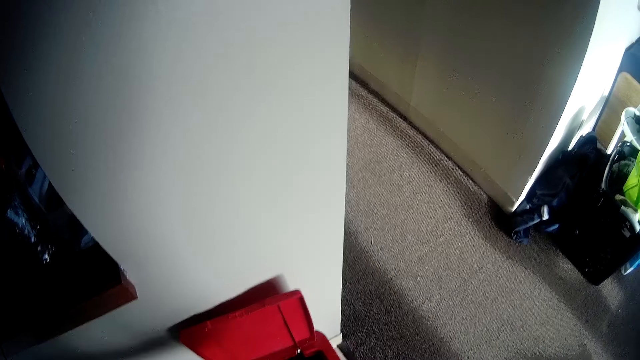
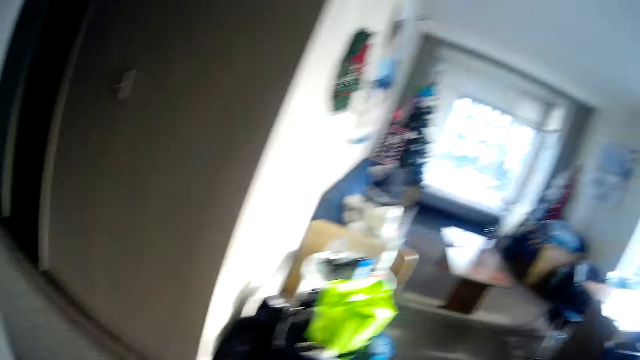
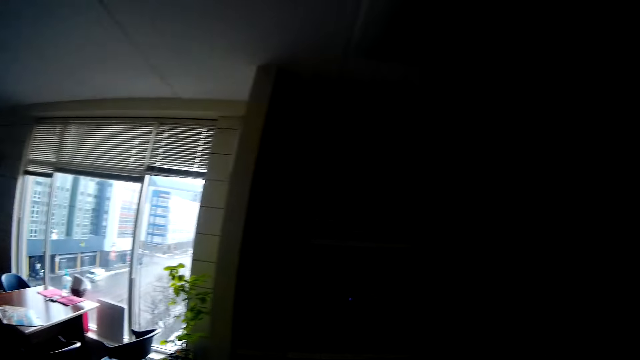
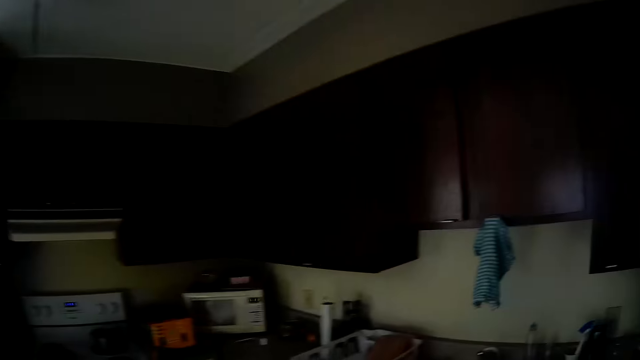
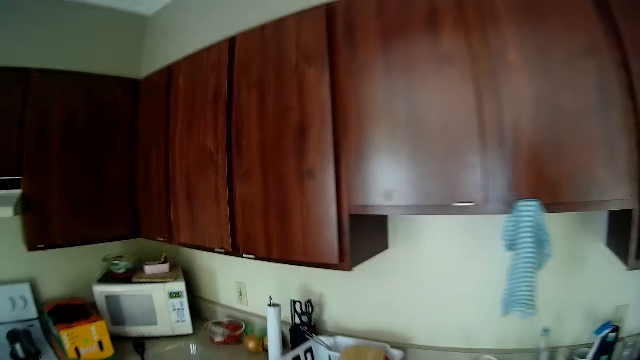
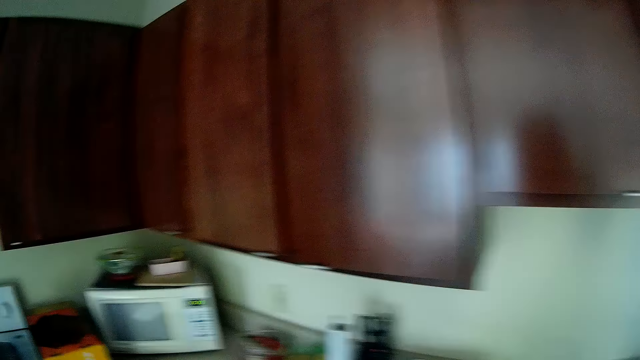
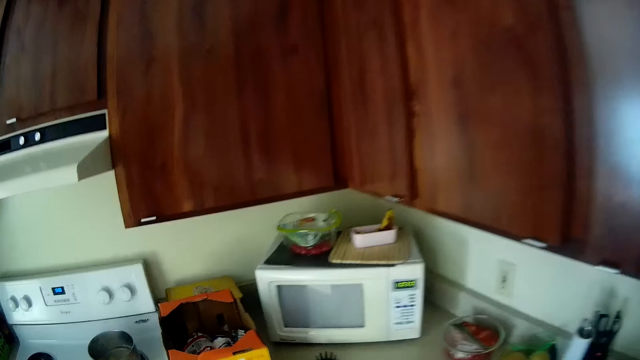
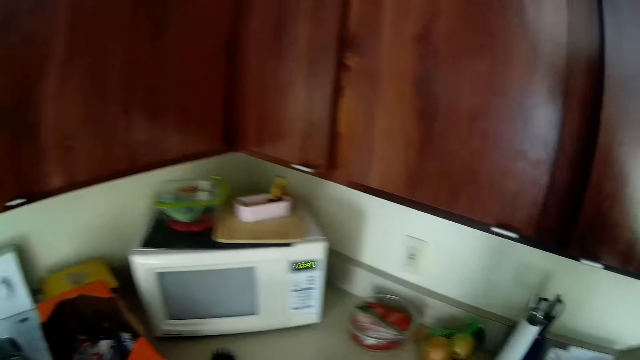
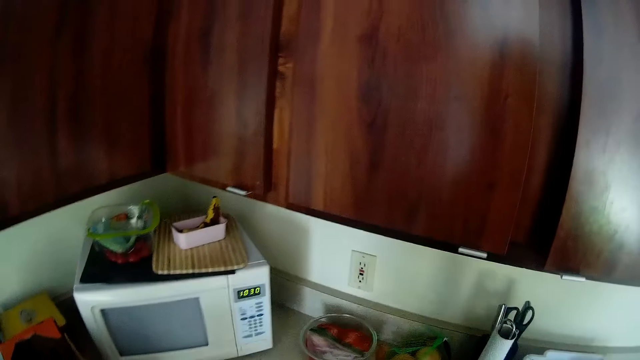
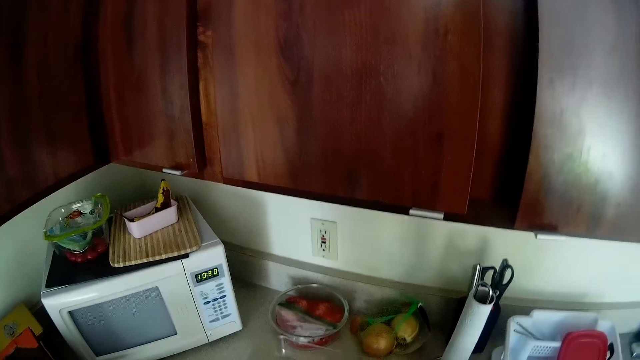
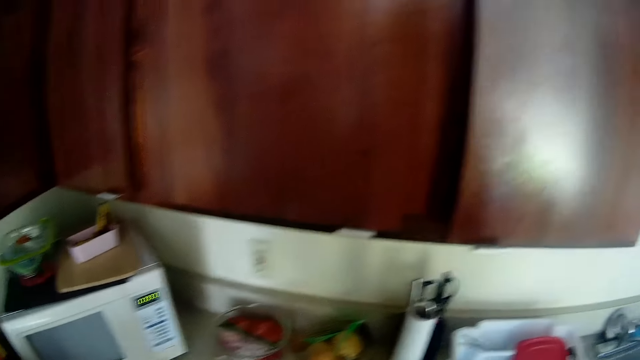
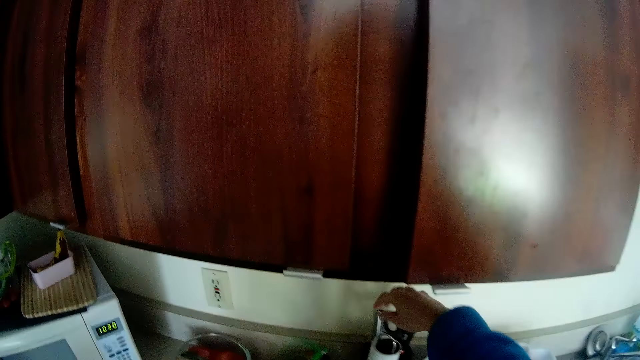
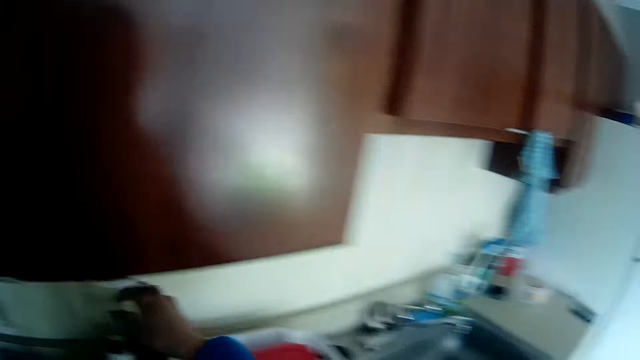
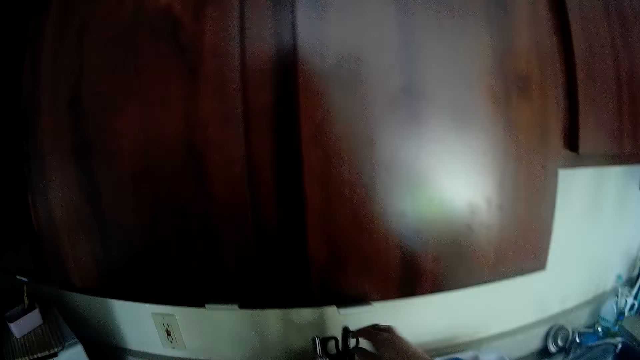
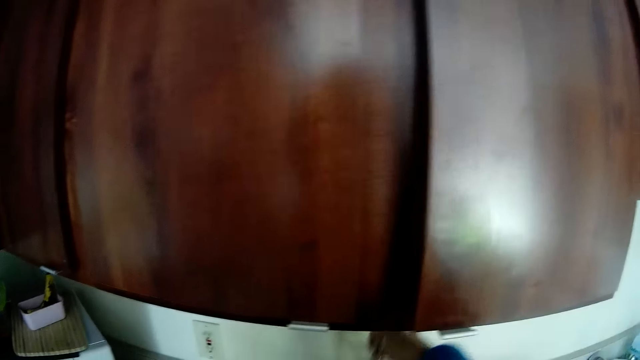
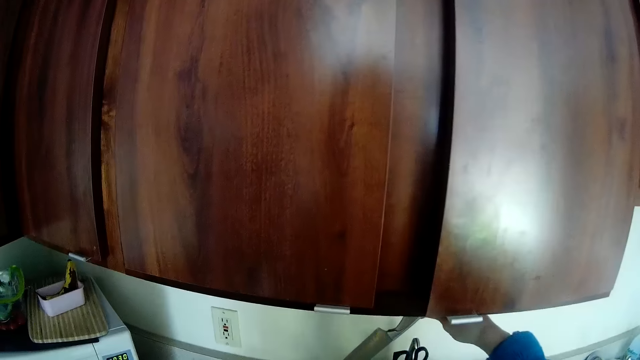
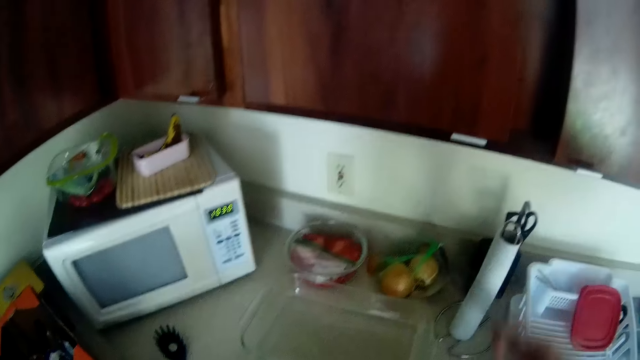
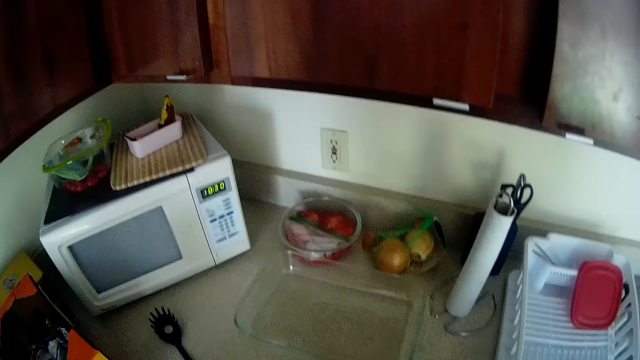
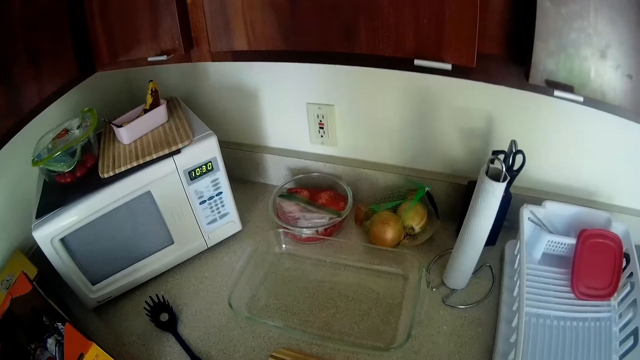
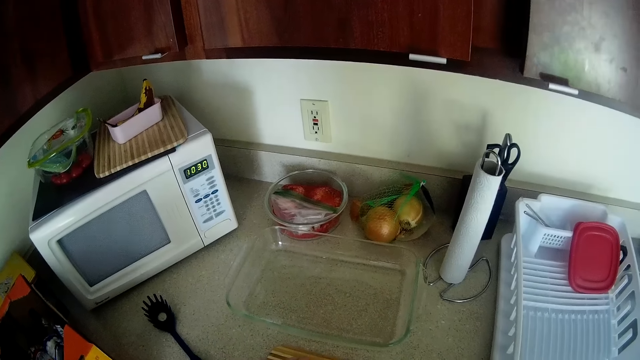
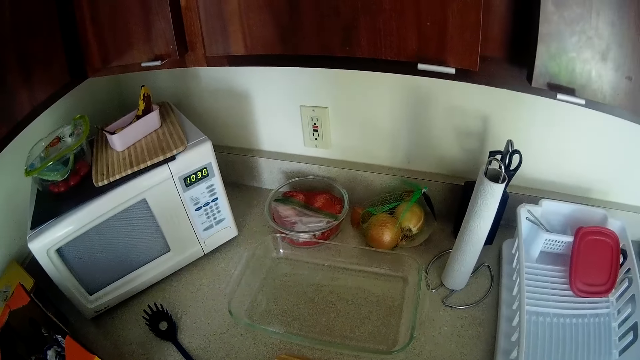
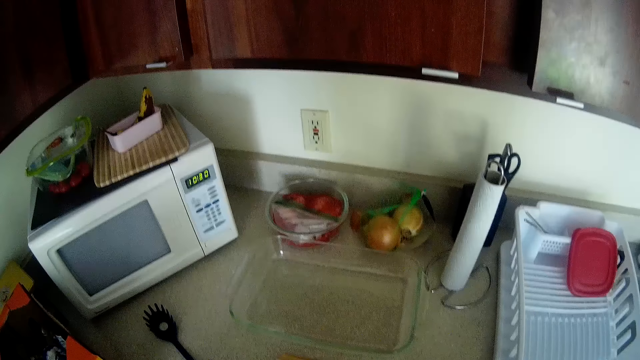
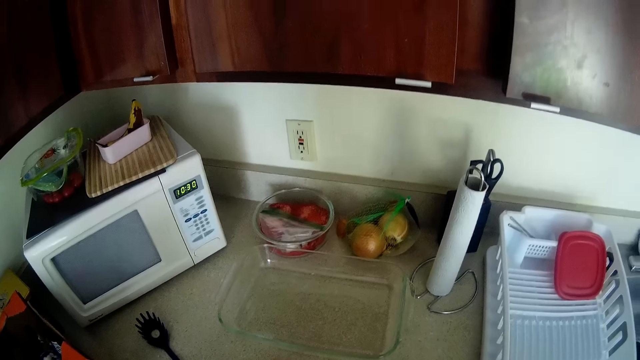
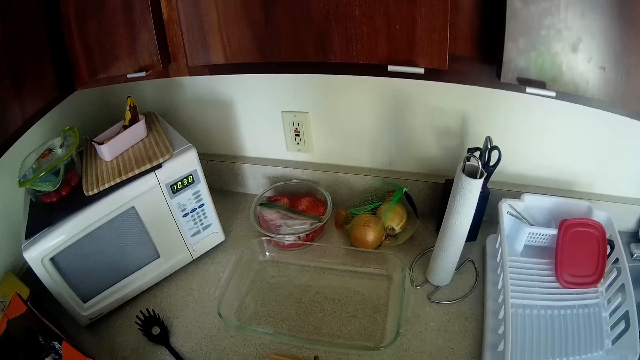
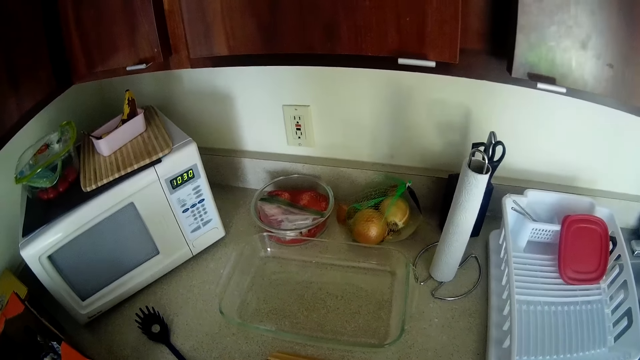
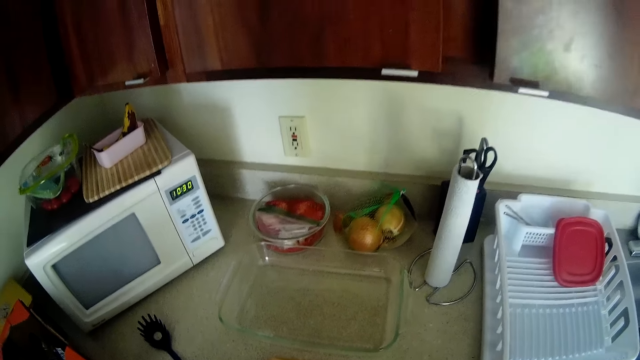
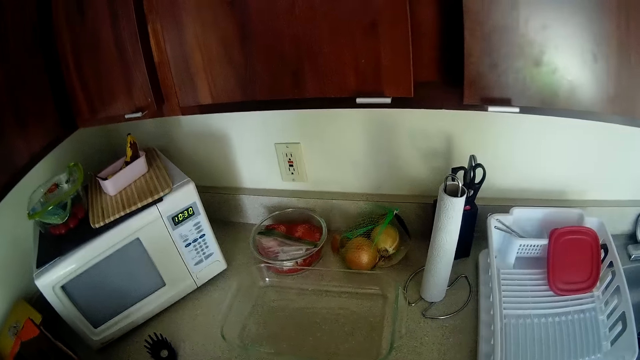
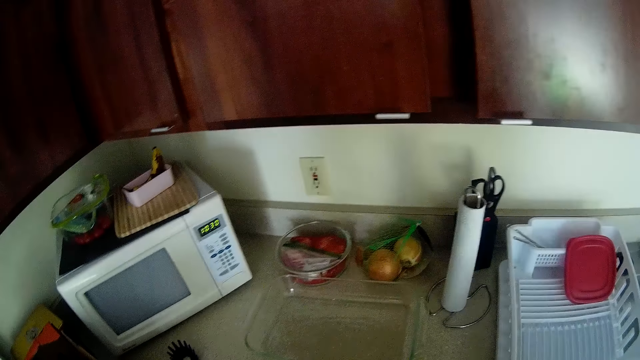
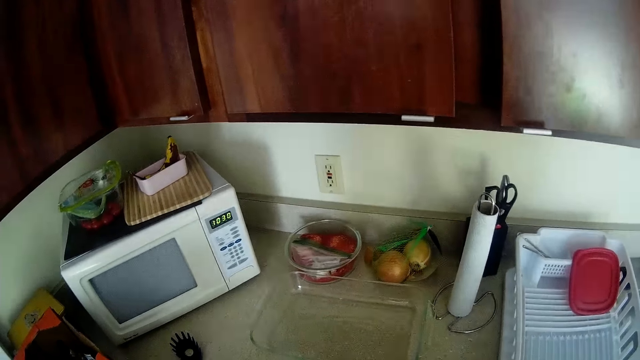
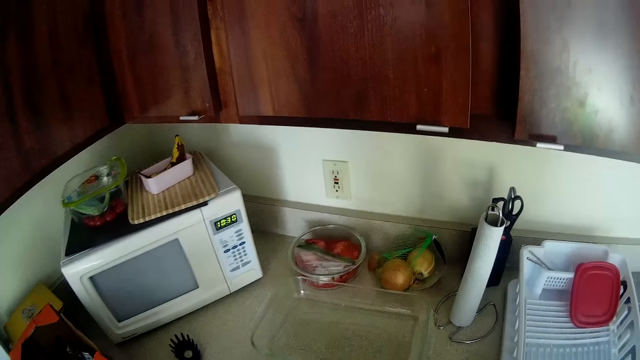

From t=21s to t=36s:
The camera wearer turns around. They walk towards the counter. They pick up a knife. They cut an onion.

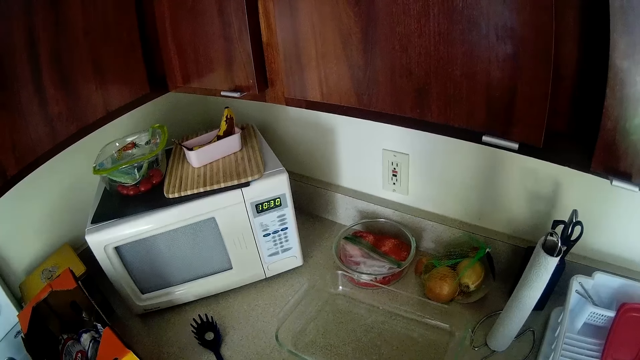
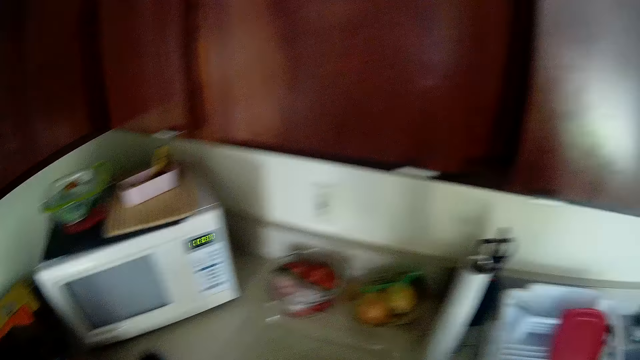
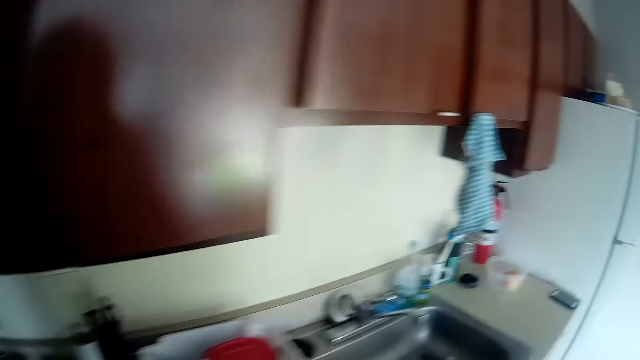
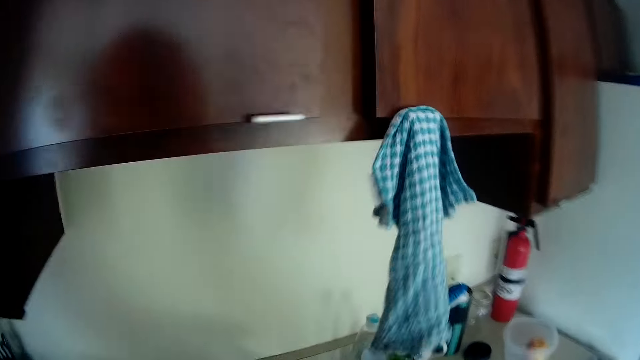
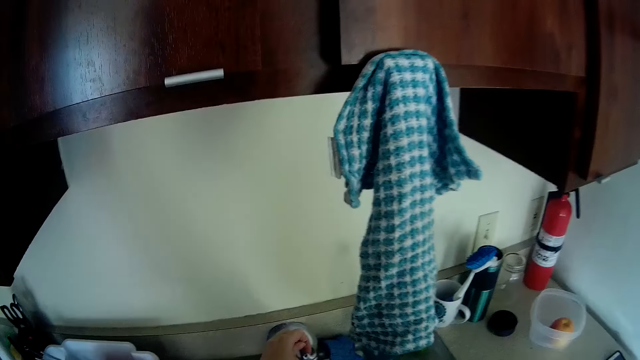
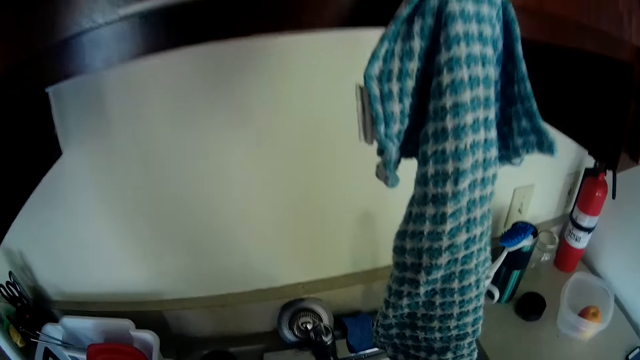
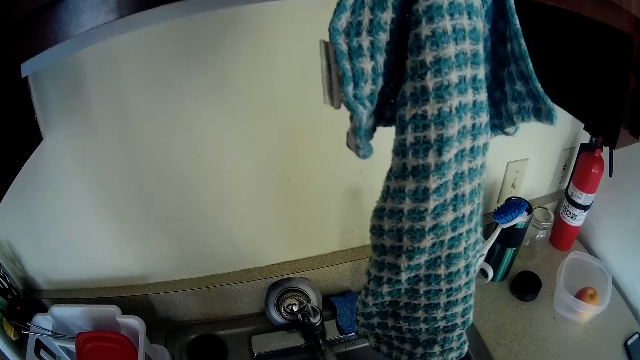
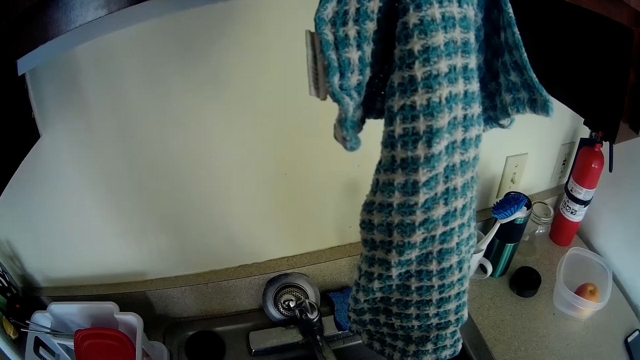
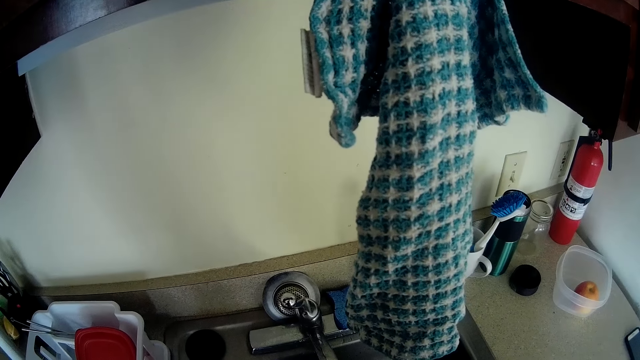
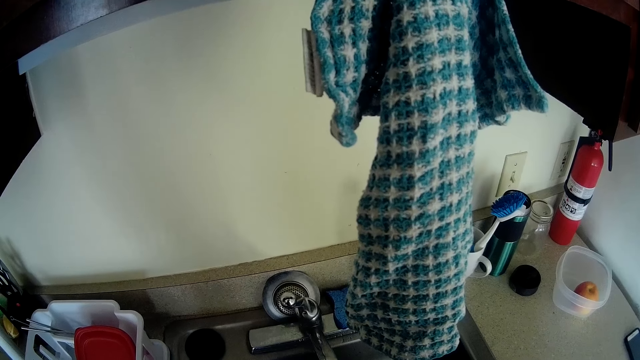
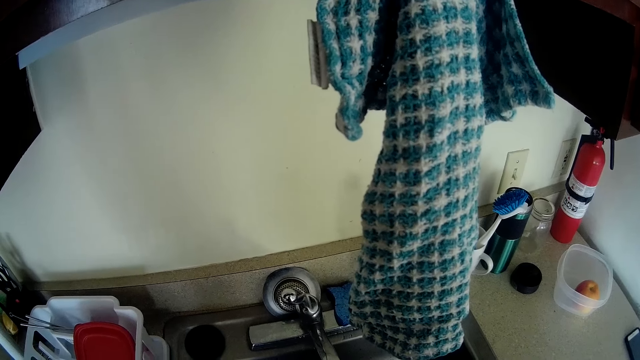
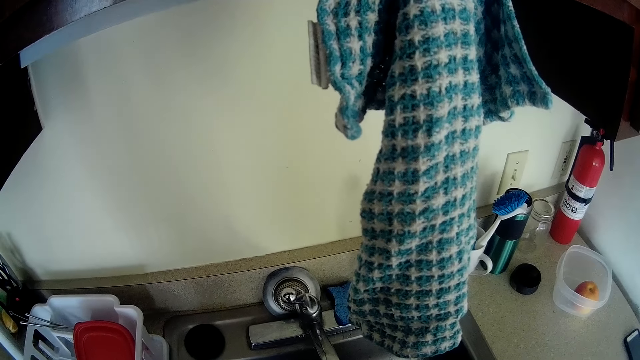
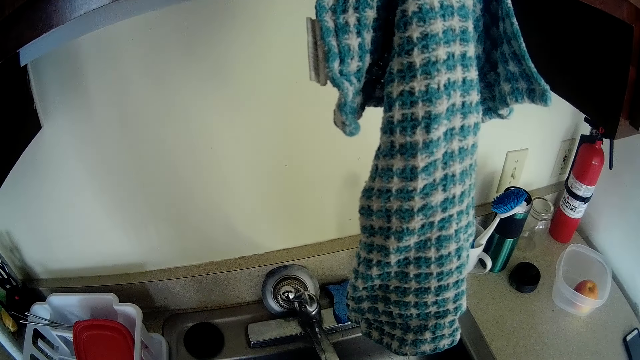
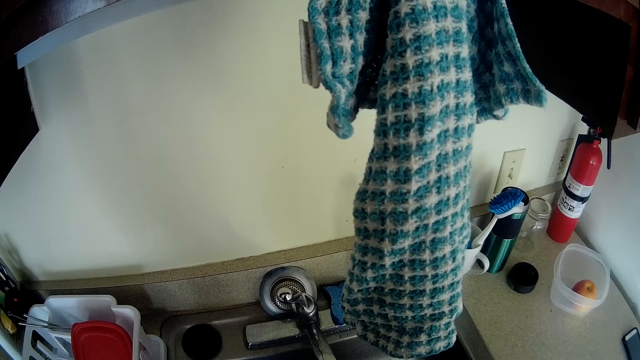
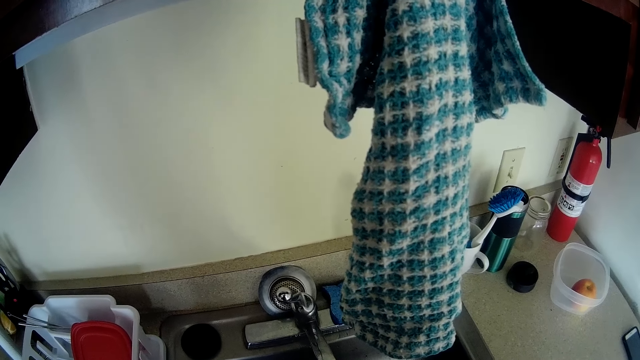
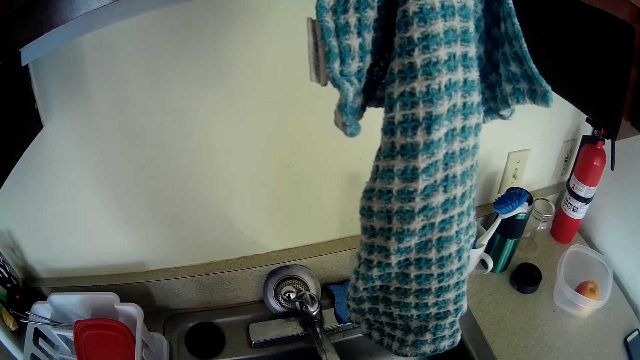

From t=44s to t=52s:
The camera wearer turns to his left. He turns on the tap.
